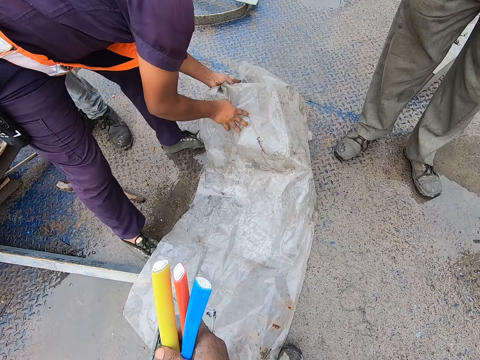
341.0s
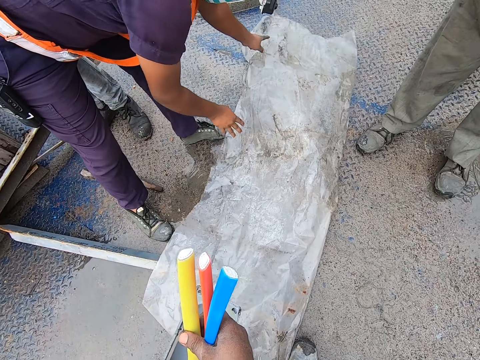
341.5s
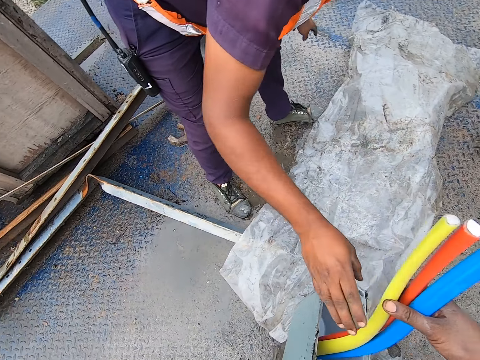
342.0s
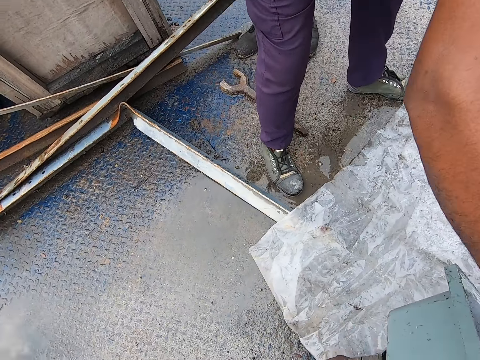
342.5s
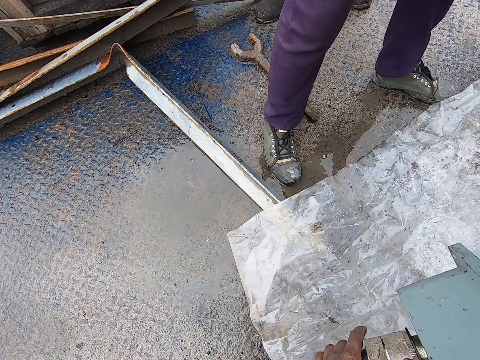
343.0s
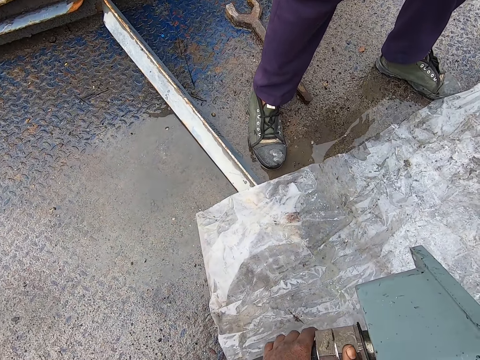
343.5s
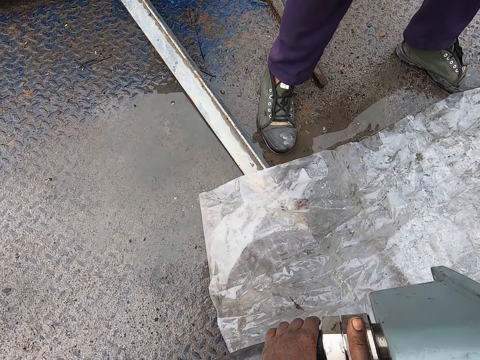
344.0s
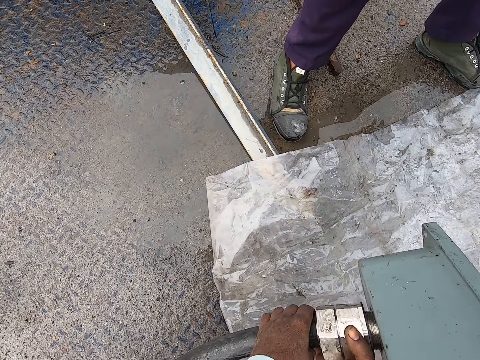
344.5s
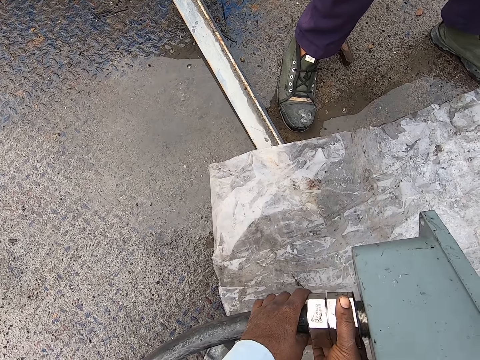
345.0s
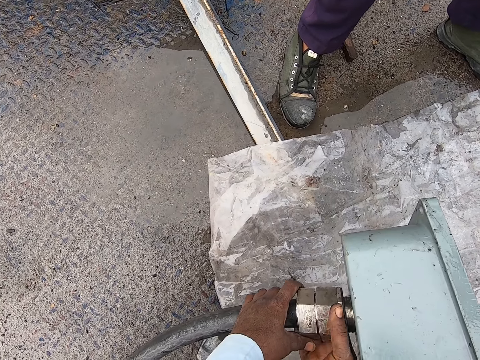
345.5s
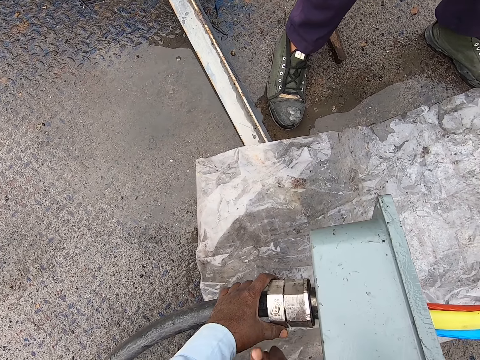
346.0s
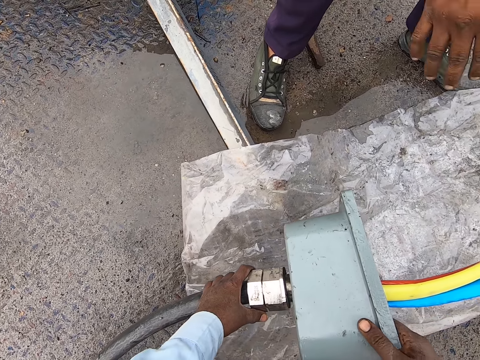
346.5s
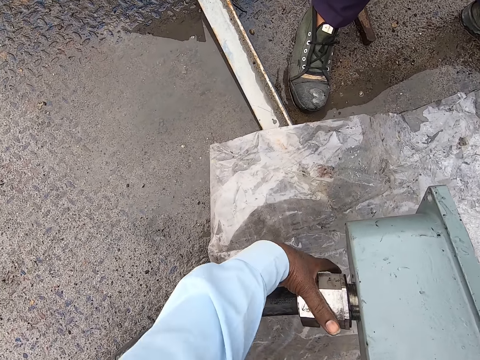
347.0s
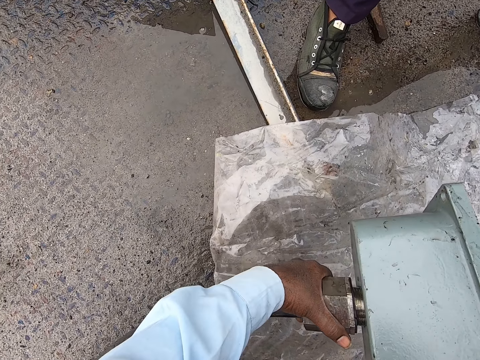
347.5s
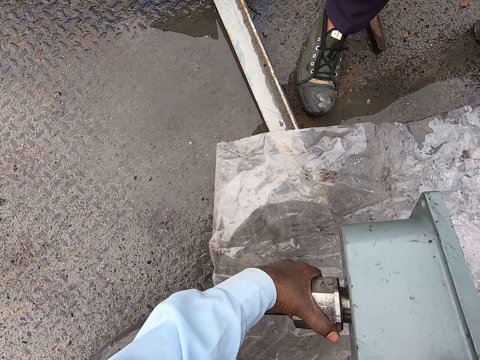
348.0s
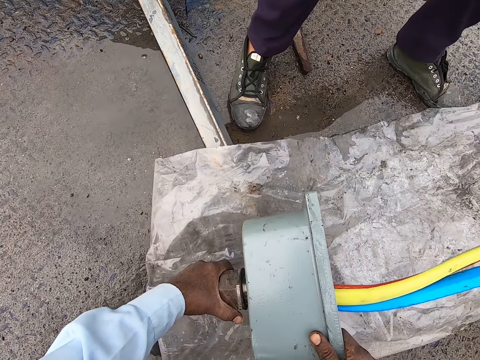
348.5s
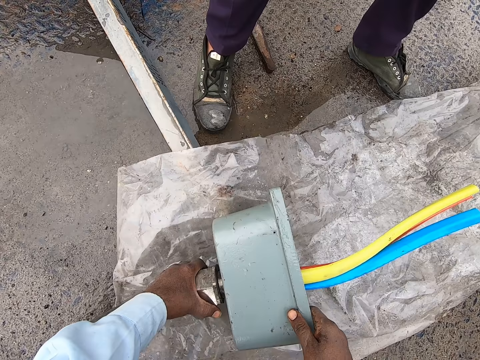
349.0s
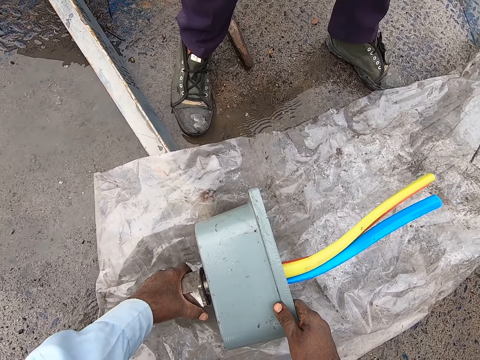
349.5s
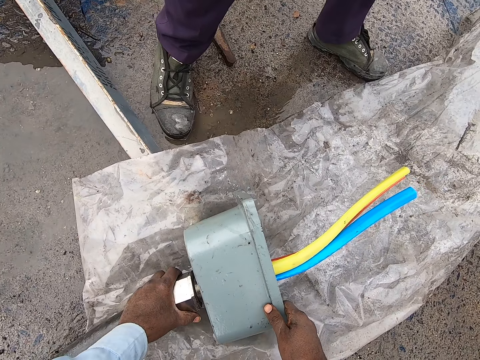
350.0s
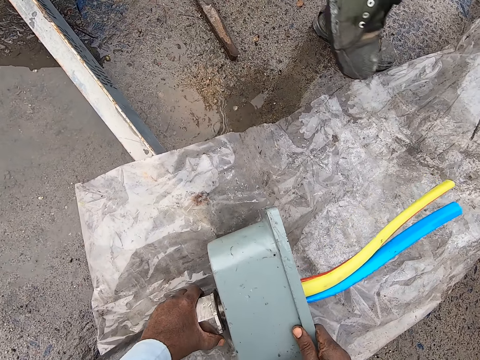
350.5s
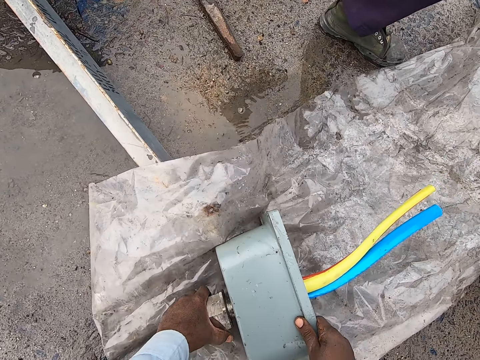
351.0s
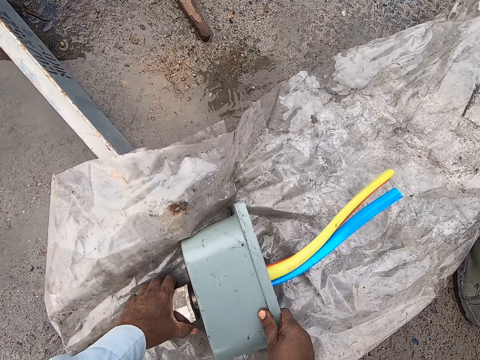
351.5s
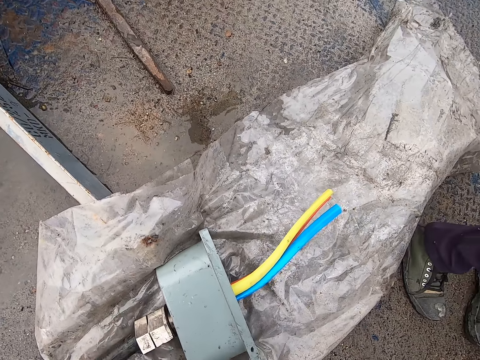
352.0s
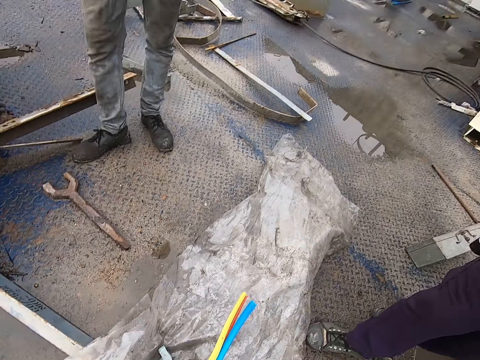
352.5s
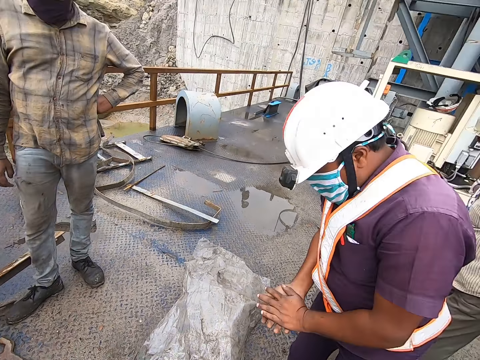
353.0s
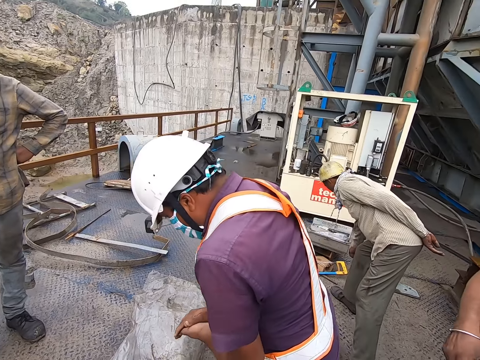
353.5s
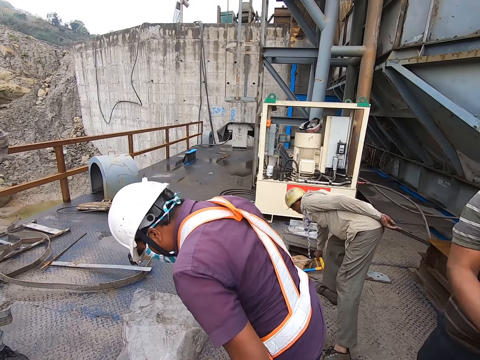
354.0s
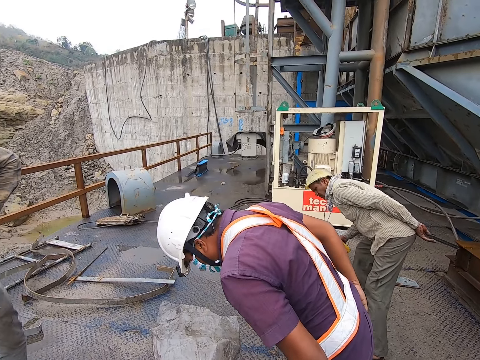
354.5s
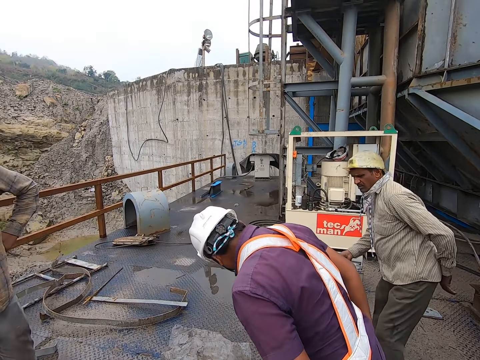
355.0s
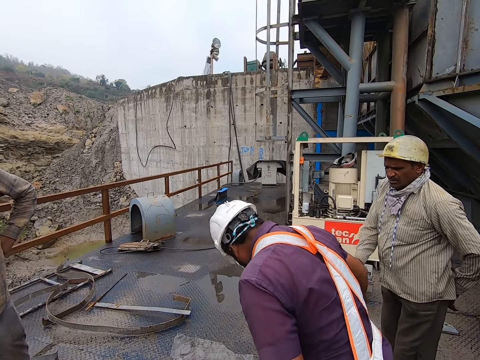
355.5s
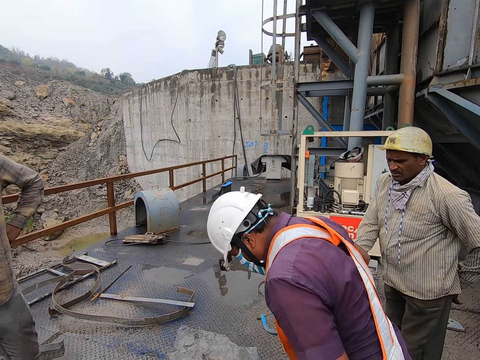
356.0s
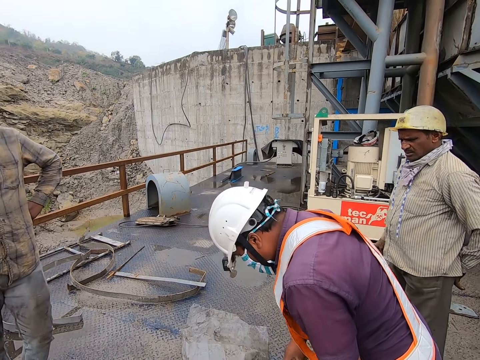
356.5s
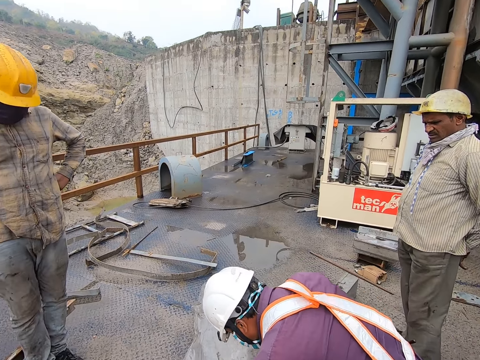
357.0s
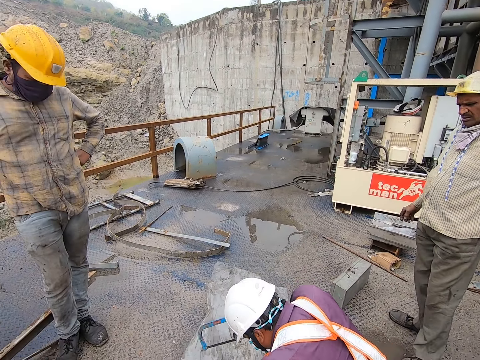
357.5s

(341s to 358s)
A person takes the machine. The camera wearer turns the machine. They unscrew the nuts on the pipe. They put the machine on the floor. The person crosses the paper. Another person picks up the saw.

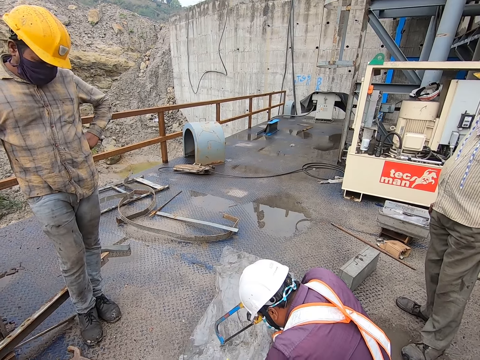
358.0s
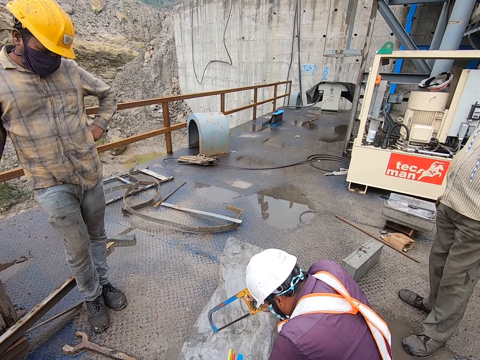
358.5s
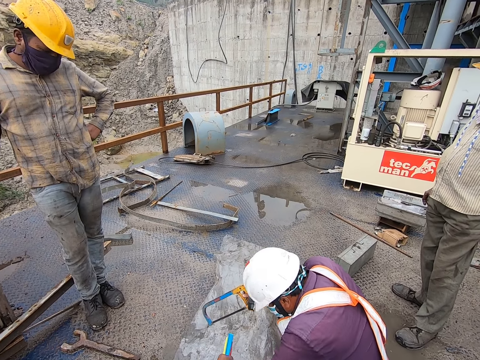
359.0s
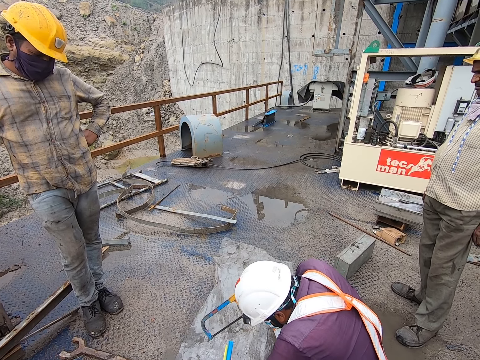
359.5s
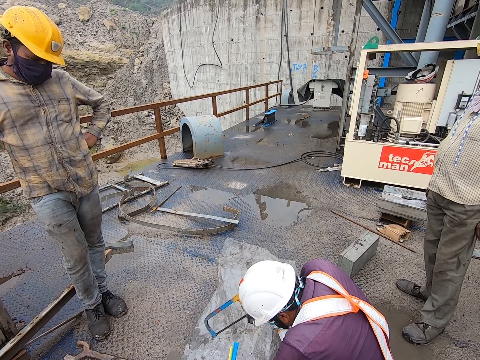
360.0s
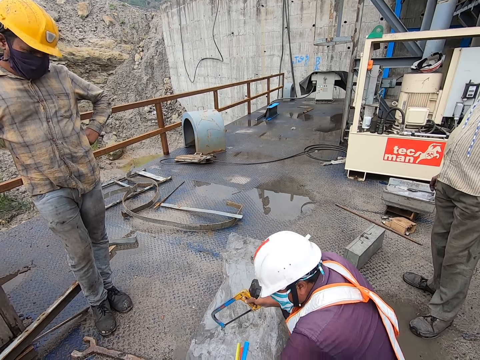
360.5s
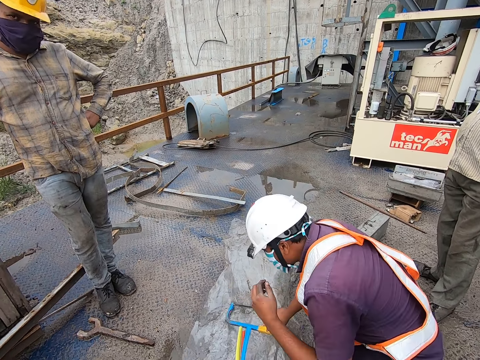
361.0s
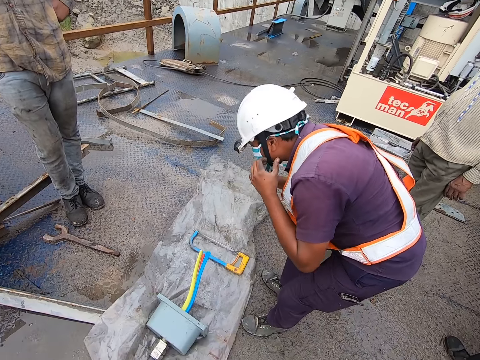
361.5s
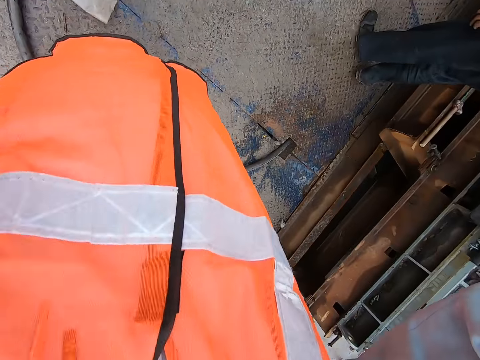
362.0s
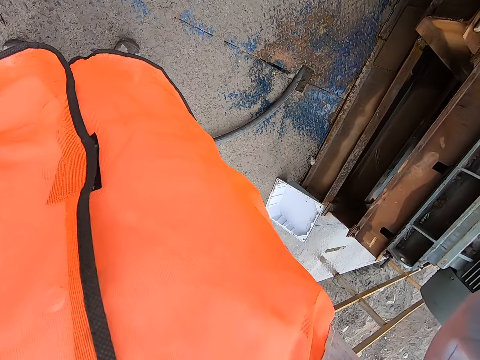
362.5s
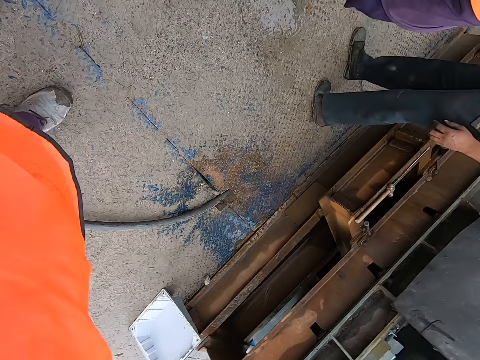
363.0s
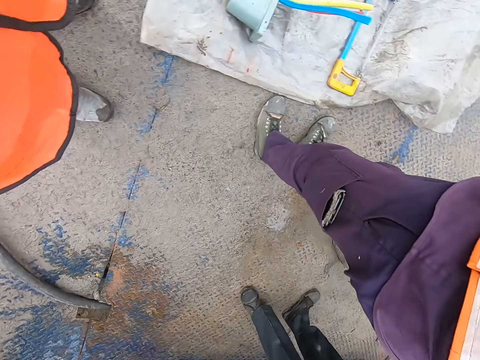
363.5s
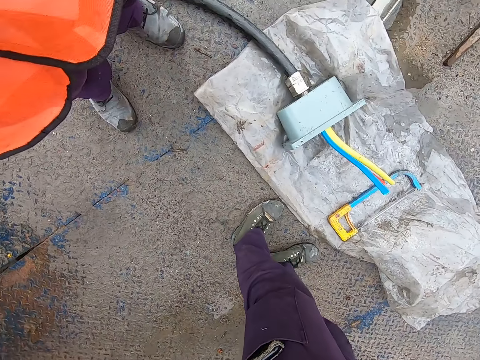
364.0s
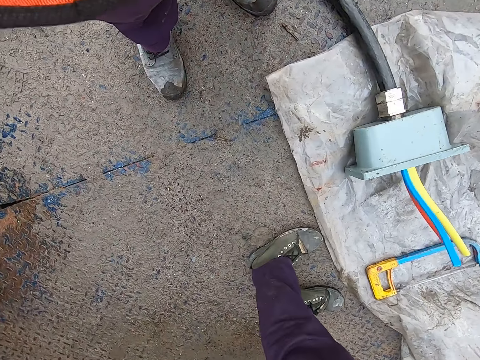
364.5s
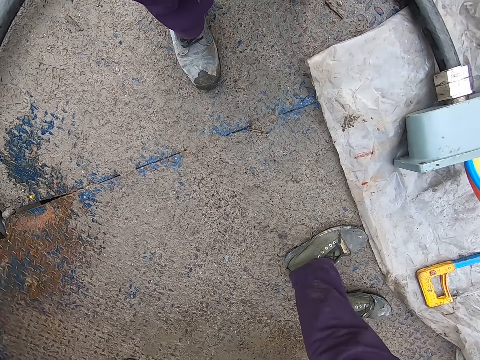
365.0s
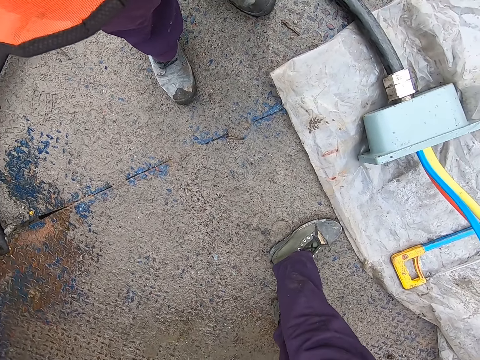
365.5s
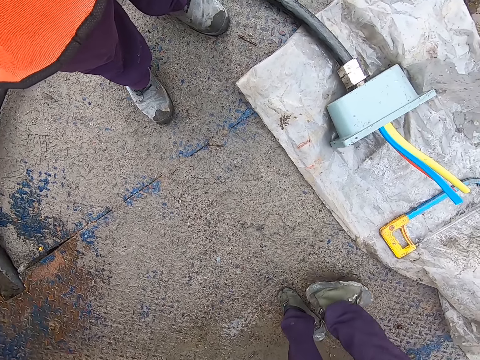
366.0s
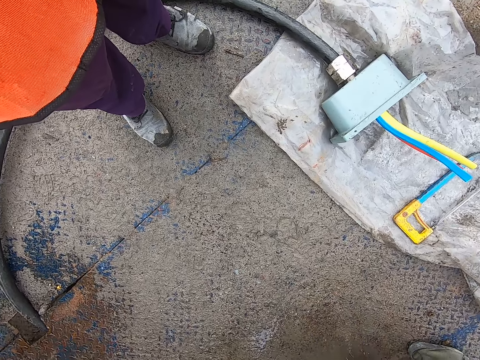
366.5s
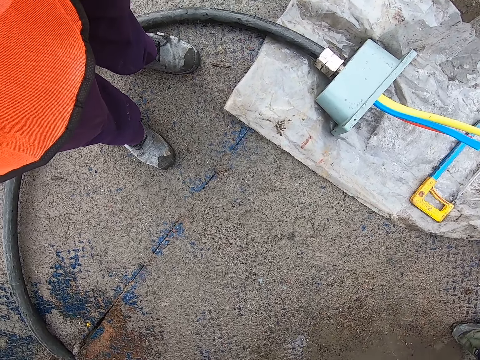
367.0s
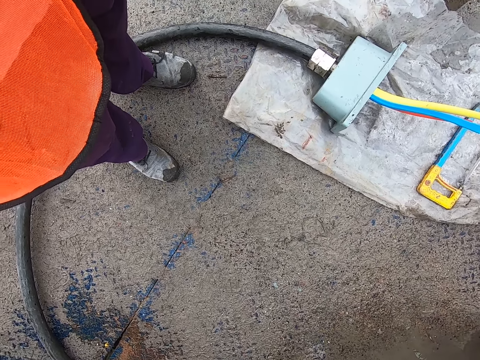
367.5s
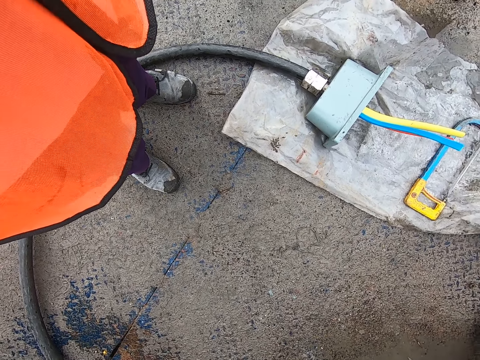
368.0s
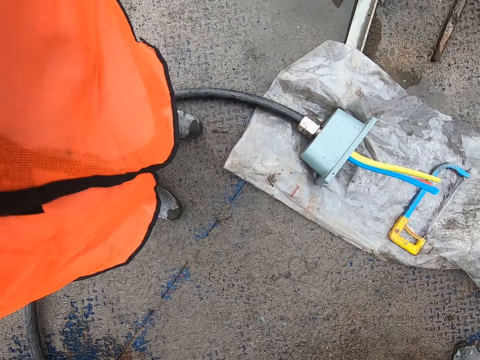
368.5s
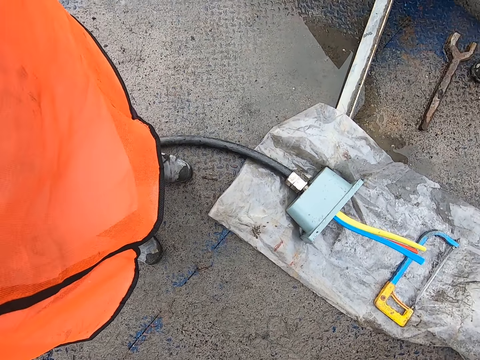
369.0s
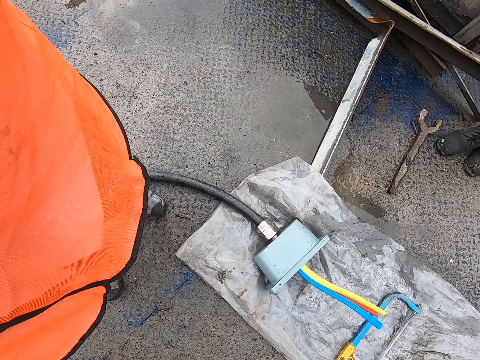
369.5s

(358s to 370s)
The camera wearer looks down. A person walks.
